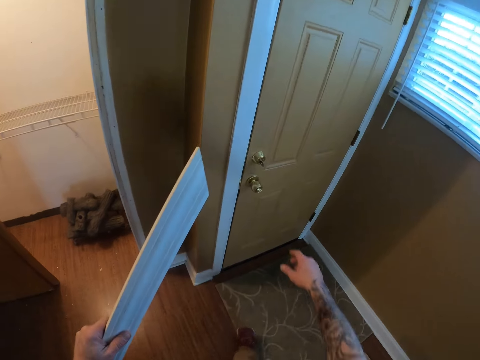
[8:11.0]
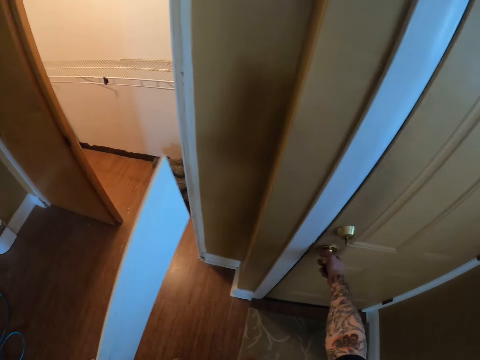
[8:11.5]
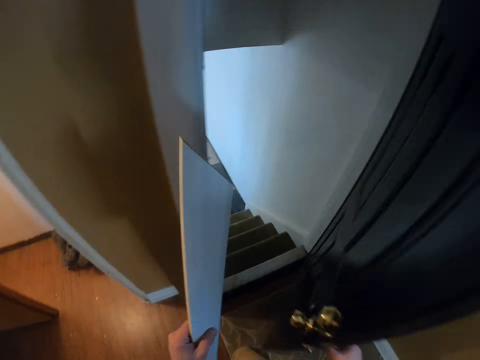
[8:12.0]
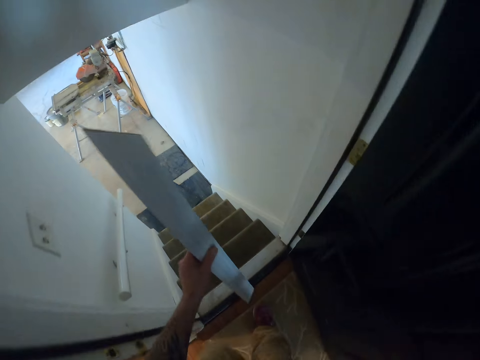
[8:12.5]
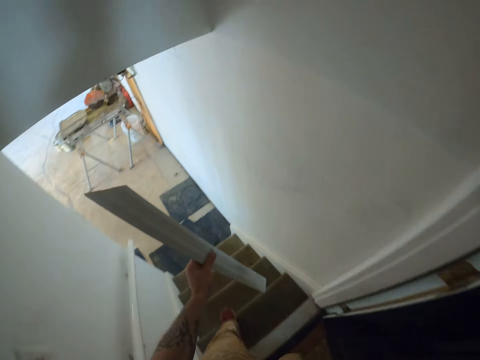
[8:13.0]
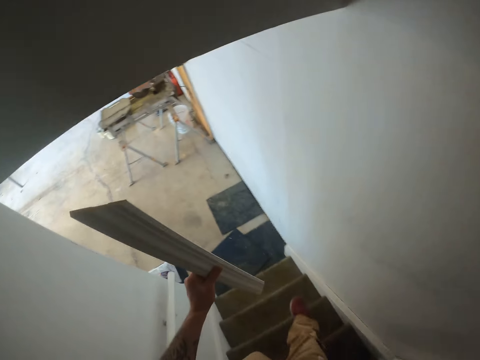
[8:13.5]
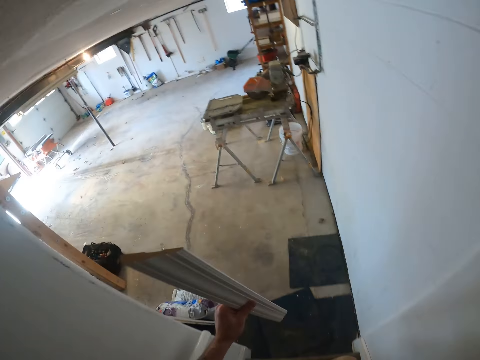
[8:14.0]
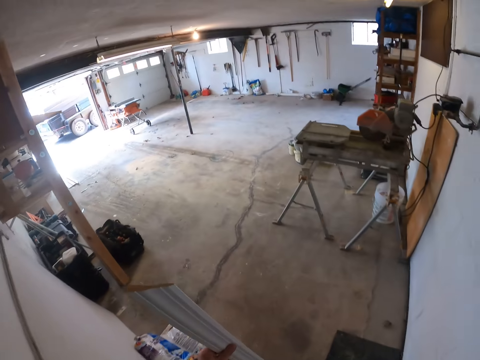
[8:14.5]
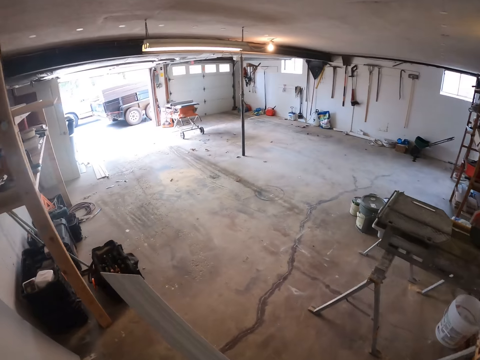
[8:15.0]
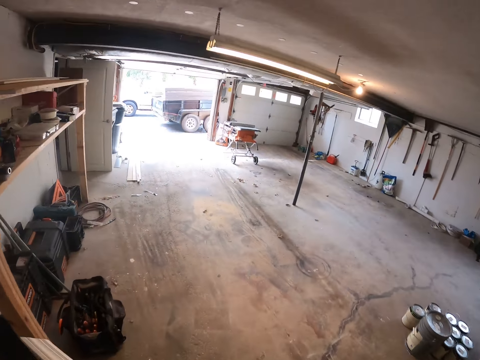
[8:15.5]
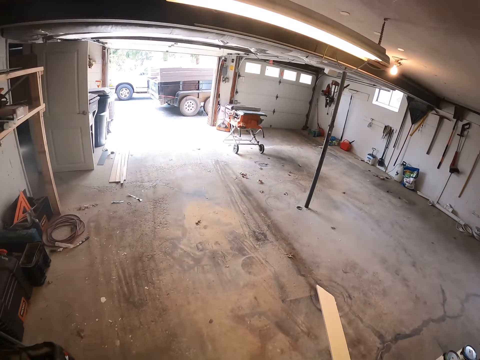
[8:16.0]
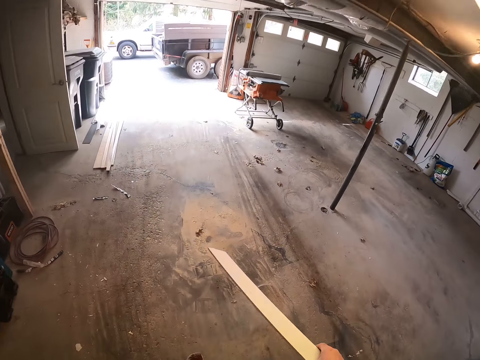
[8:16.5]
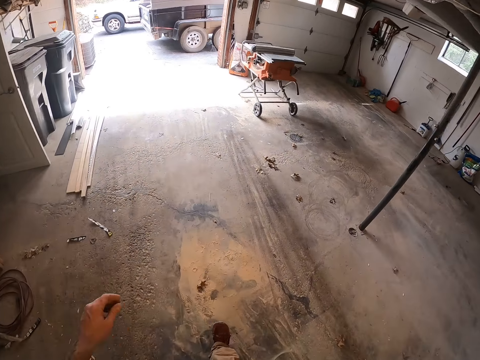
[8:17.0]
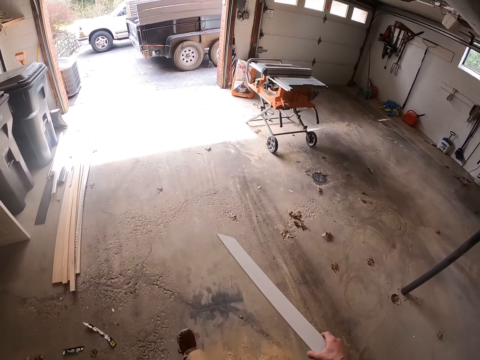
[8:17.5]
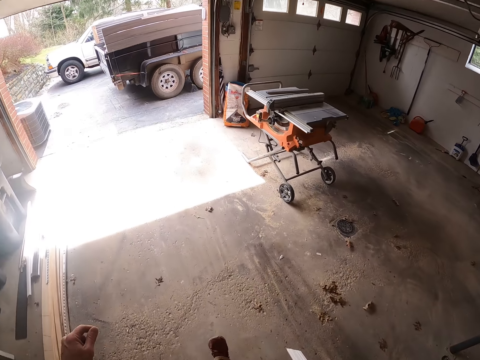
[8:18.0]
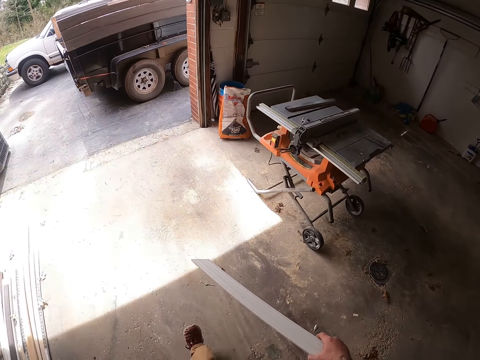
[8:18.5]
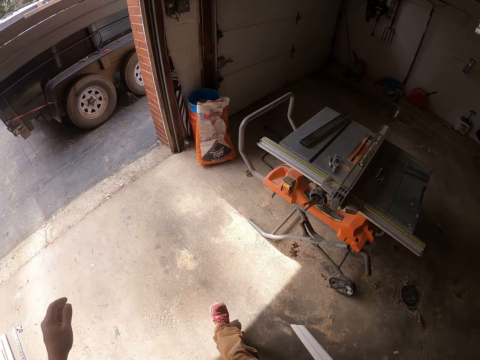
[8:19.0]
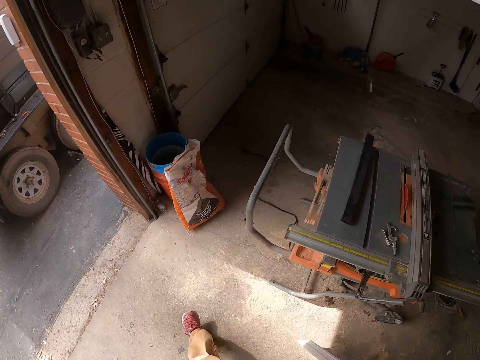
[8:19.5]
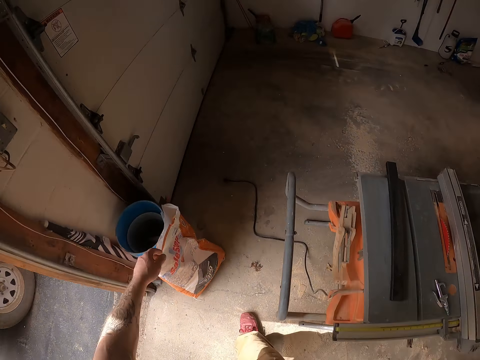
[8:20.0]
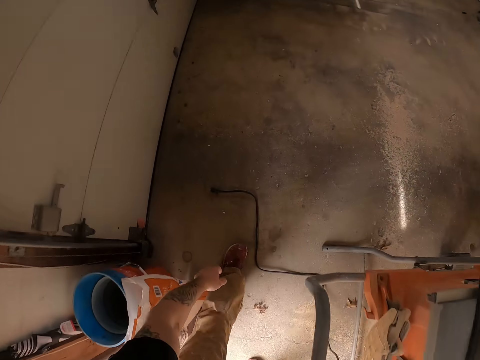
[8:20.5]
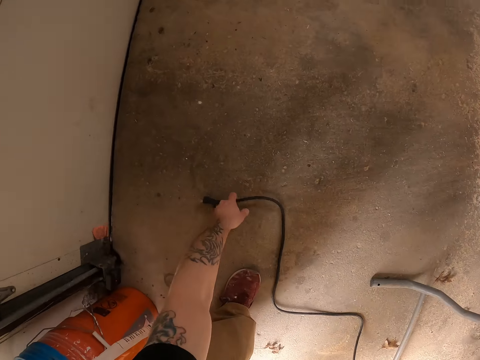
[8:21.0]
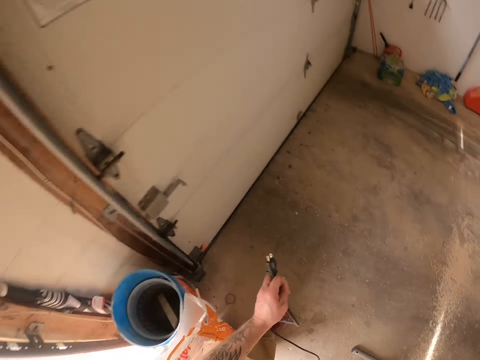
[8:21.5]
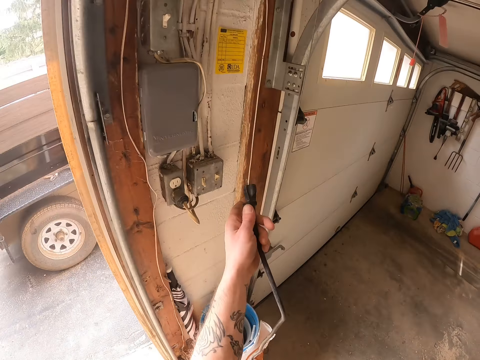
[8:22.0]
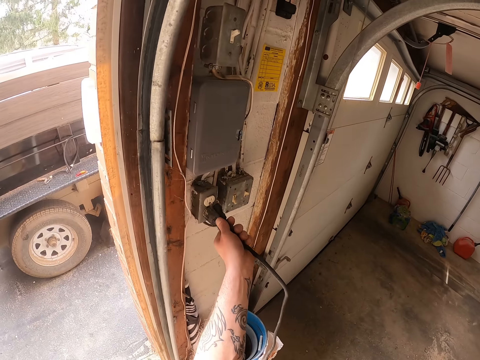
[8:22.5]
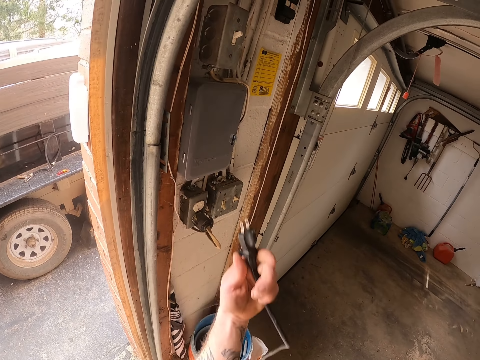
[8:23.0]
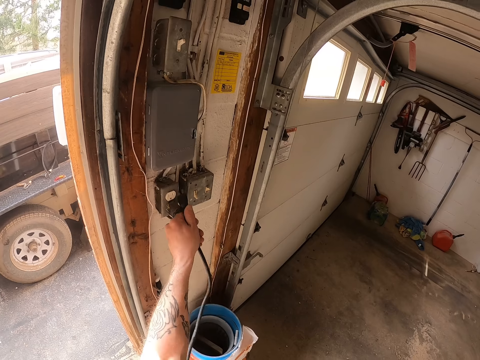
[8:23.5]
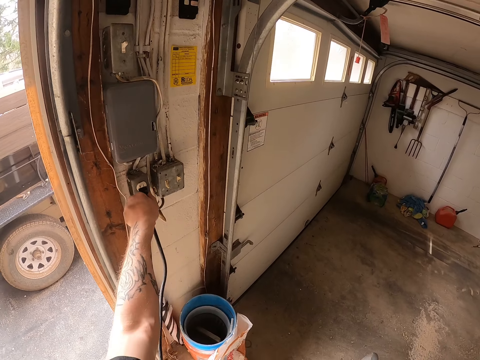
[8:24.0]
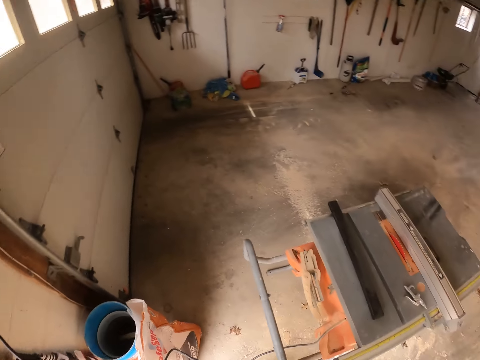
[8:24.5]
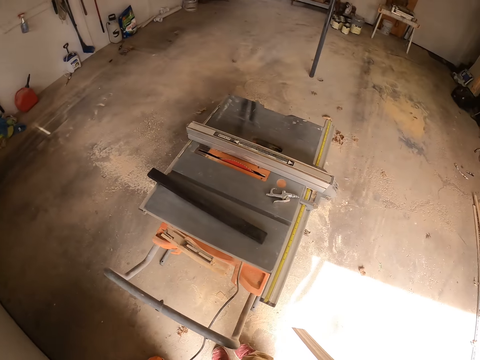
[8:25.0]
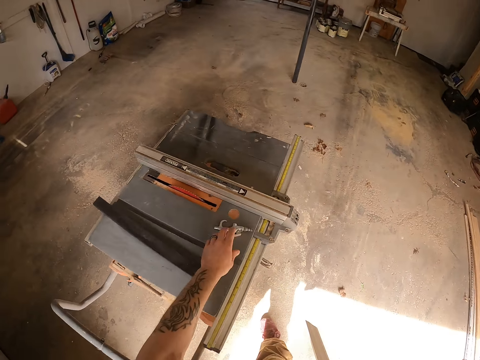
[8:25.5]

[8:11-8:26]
The camera wearer opens the door. They walk down the stairs towards the table wood cutter. They pick up a cable. They plug the cable in the socket.

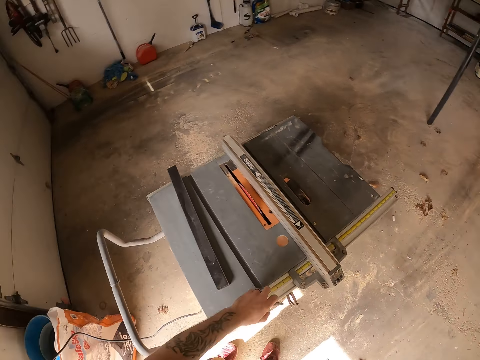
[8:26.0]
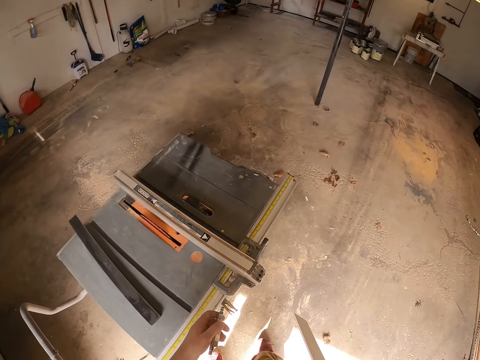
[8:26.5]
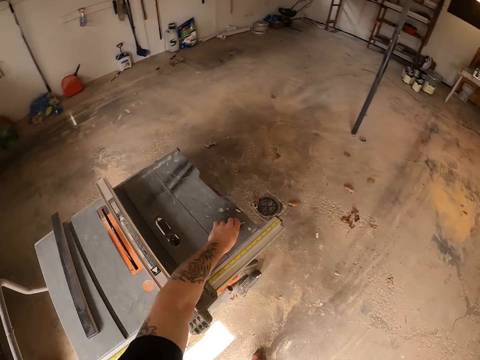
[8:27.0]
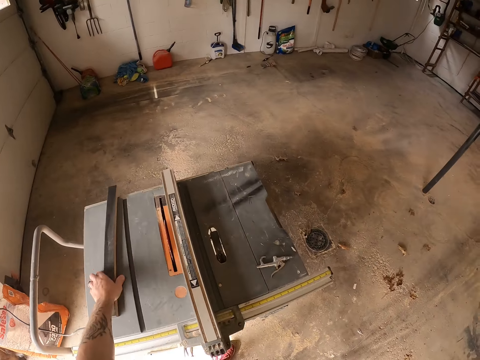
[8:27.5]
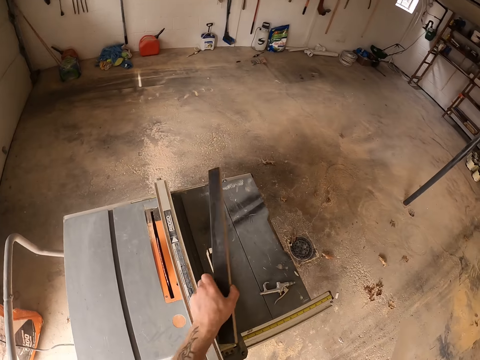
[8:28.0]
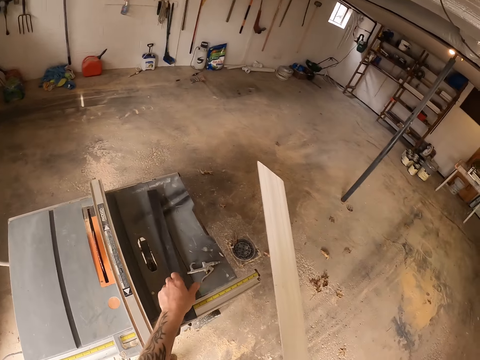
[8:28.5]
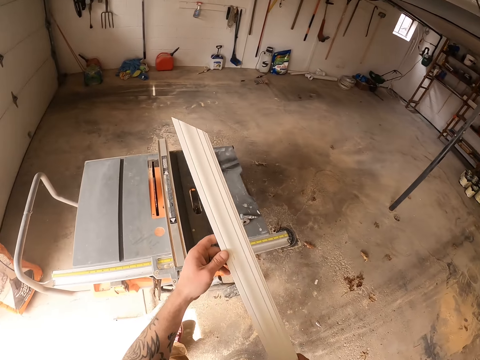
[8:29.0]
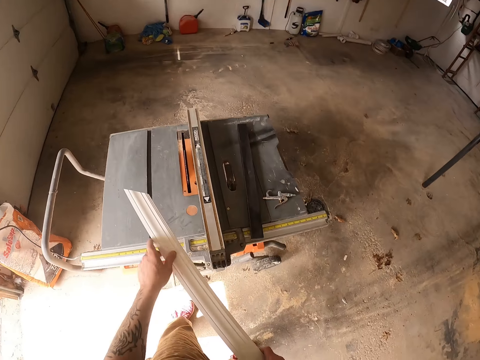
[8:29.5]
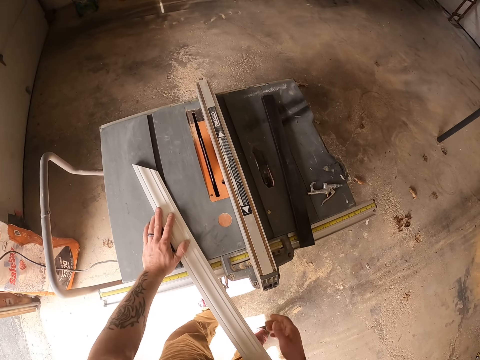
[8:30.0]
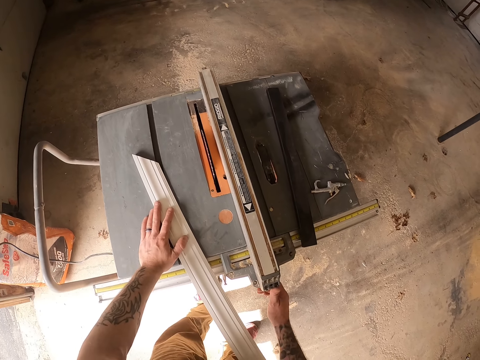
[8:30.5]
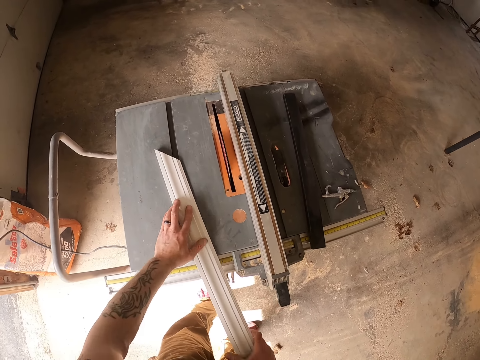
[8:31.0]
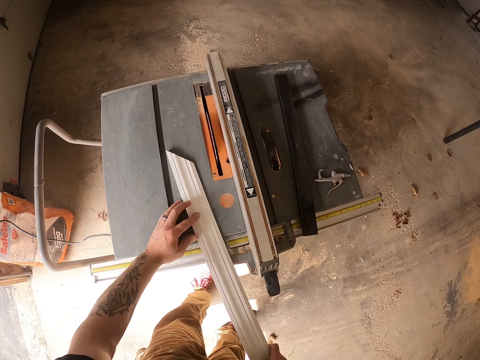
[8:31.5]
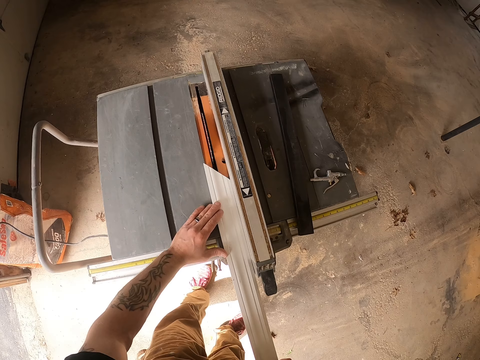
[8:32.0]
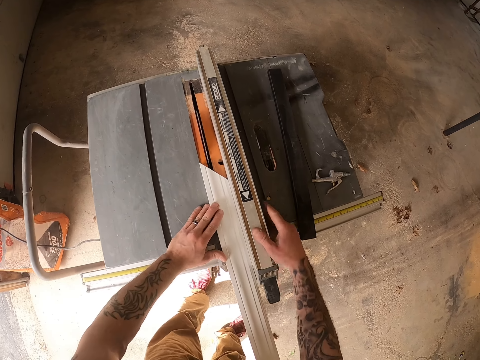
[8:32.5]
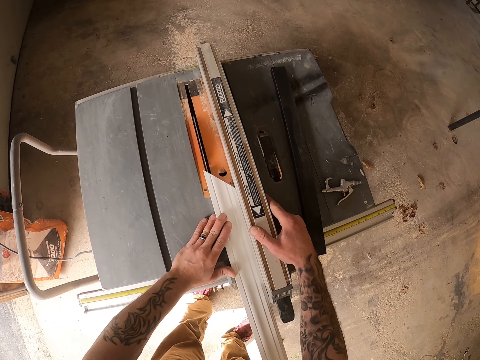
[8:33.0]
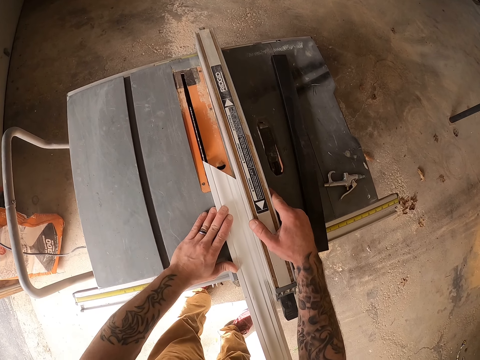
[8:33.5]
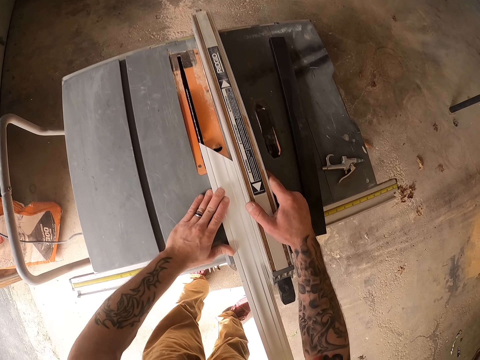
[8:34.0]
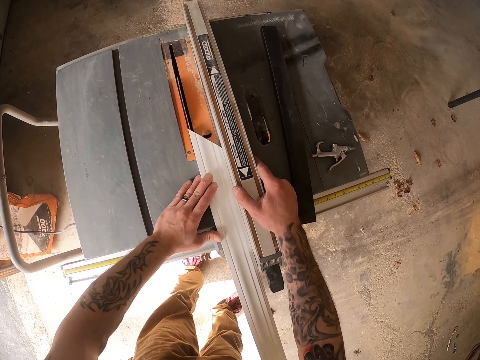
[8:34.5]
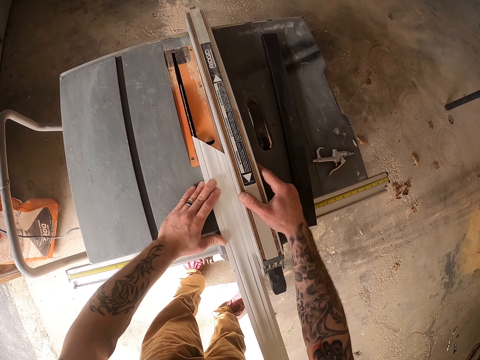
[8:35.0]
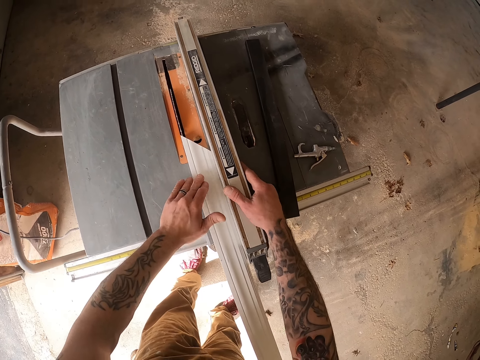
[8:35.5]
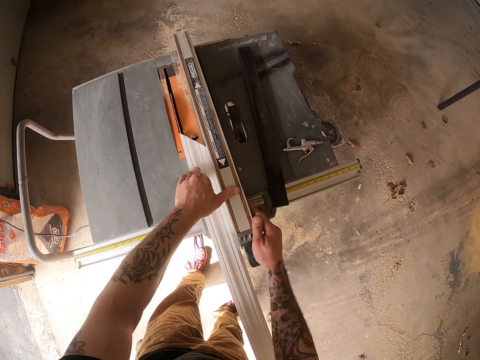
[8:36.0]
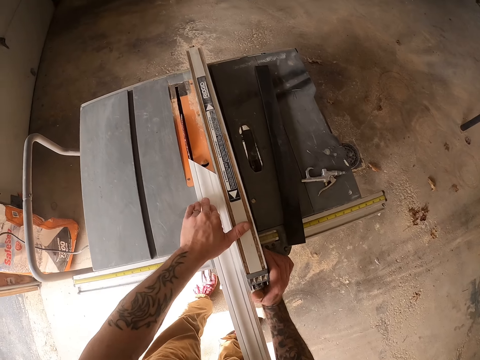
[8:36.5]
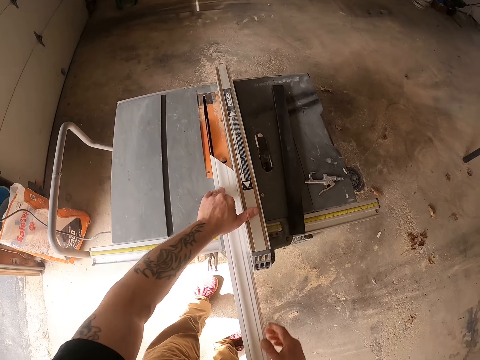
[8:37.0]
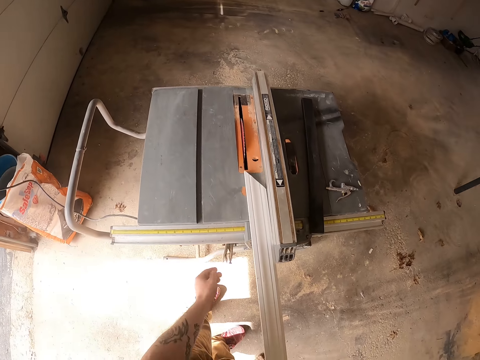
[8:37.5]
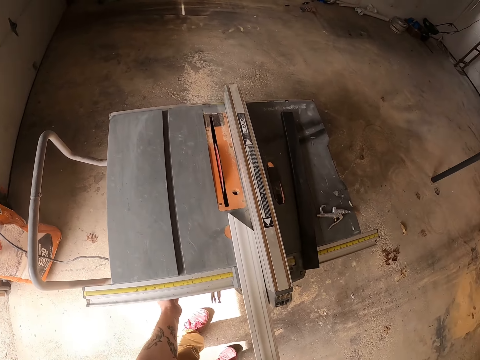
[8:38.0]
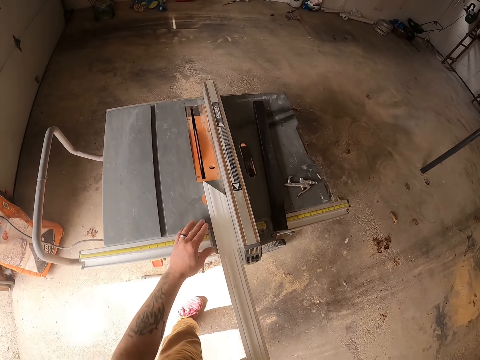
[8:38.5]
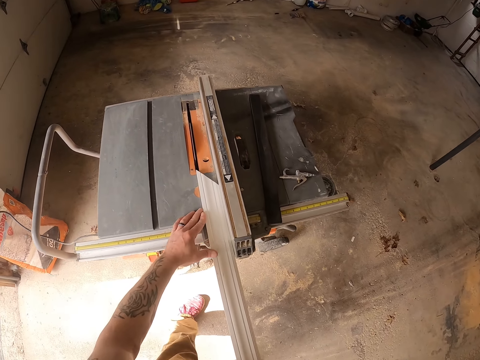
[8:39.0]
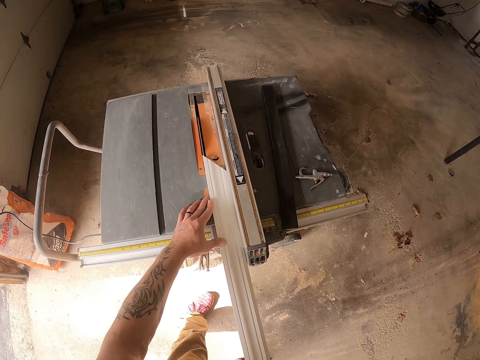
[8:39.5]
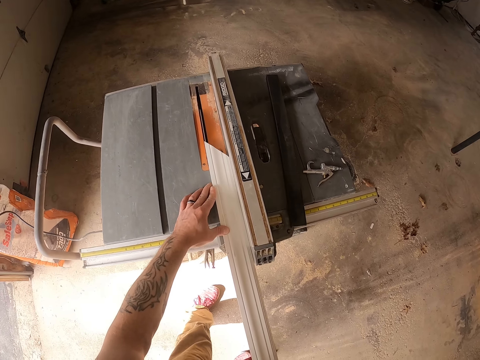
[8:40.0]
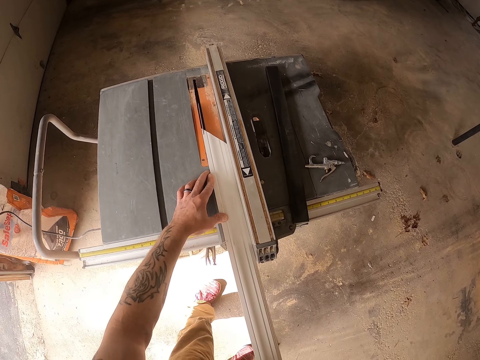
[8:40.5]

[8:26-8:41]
The camera wearer picks up something. They move a nozzle. They put something down. They move a piece of wood and pick up the wood. They put the wood plank on the multi purpose woodworking machine or table wood cutter. They turn on the table wood cutter. They turn off the table wood cutter. They touch something. They cut the wood plank.
